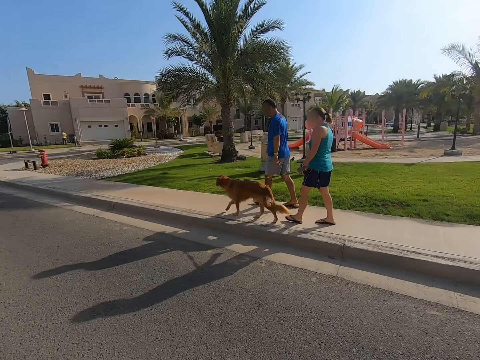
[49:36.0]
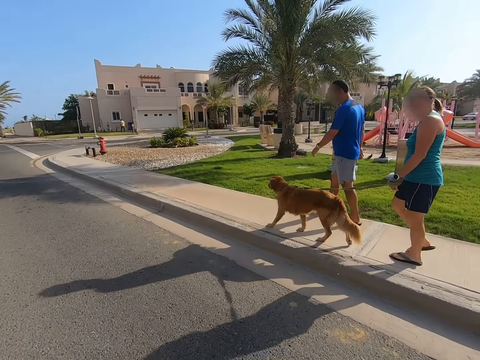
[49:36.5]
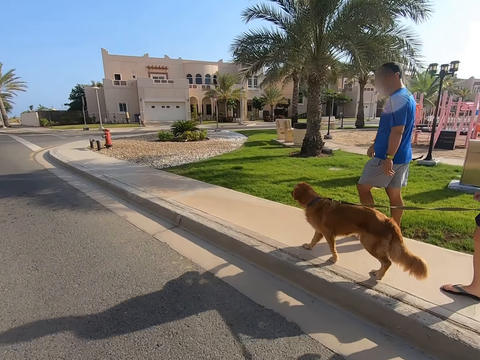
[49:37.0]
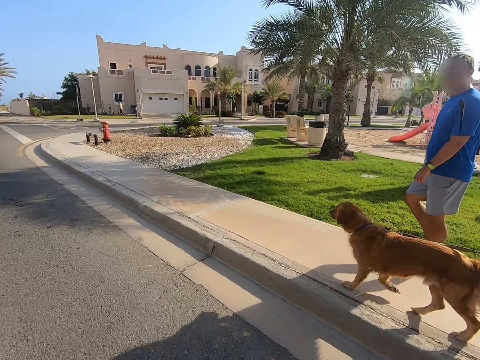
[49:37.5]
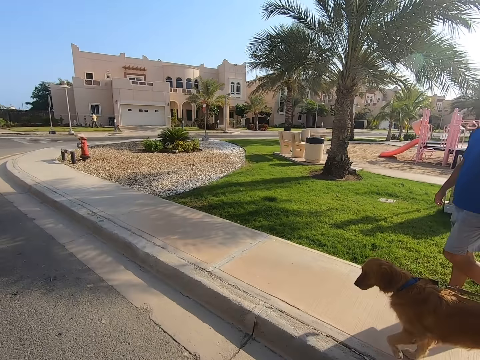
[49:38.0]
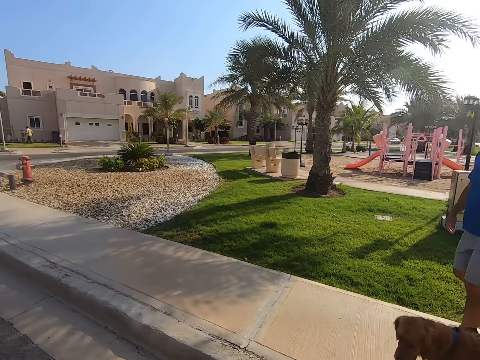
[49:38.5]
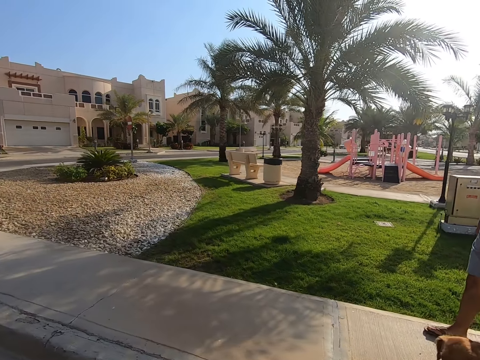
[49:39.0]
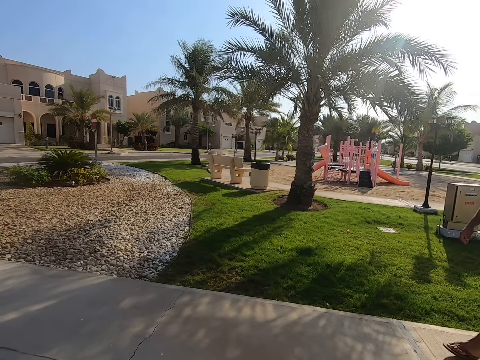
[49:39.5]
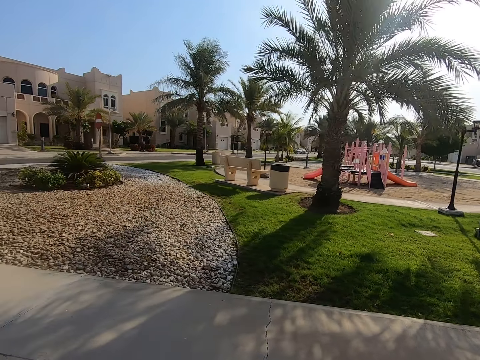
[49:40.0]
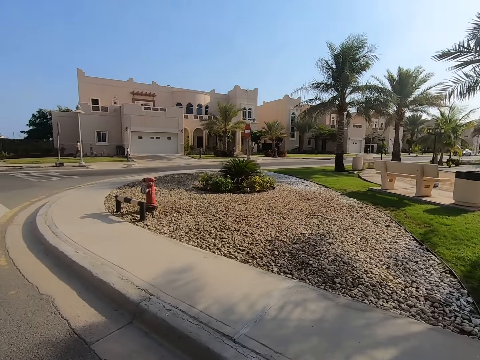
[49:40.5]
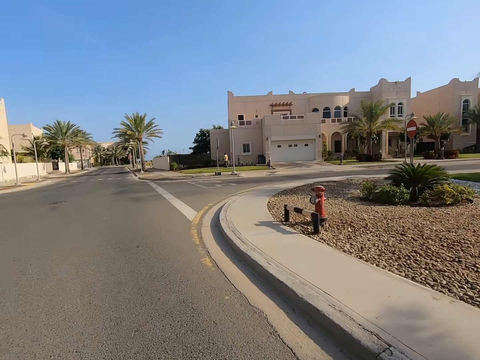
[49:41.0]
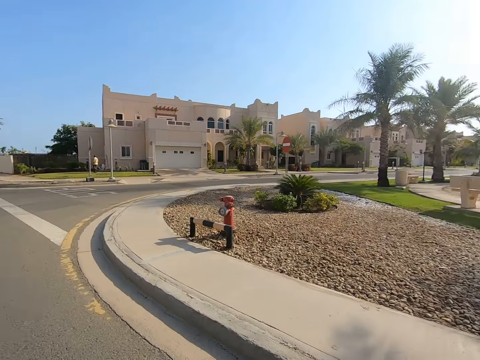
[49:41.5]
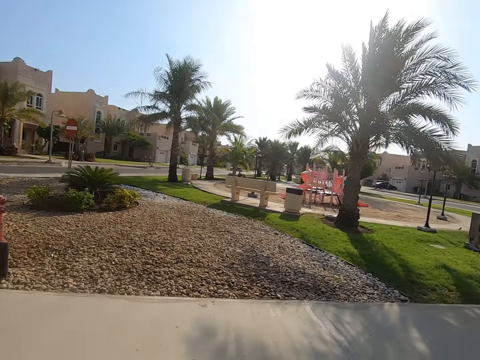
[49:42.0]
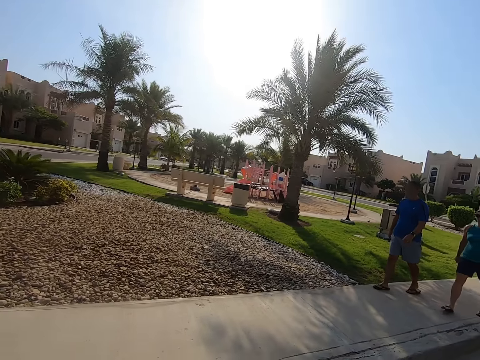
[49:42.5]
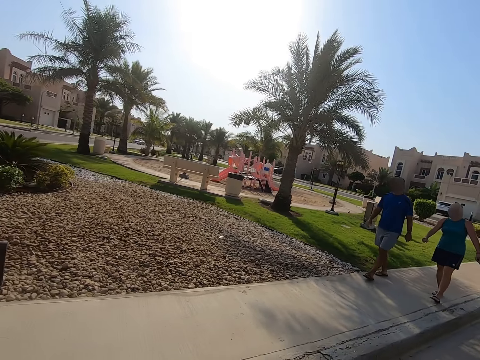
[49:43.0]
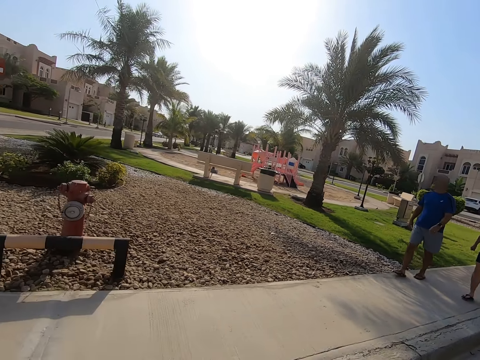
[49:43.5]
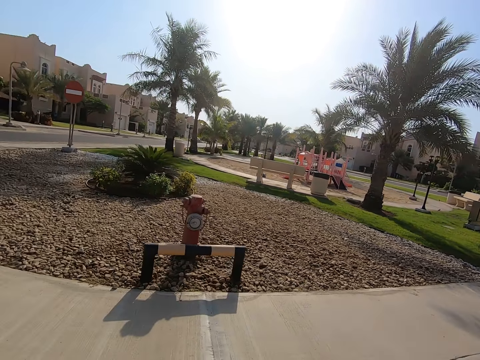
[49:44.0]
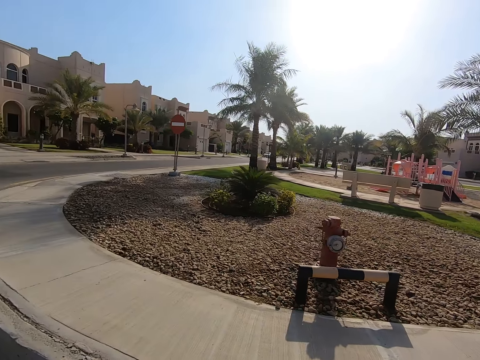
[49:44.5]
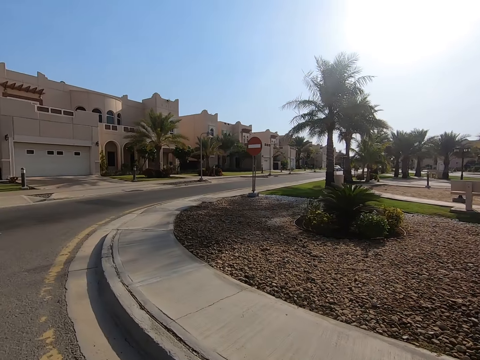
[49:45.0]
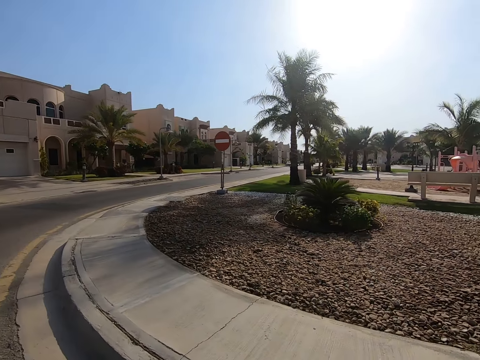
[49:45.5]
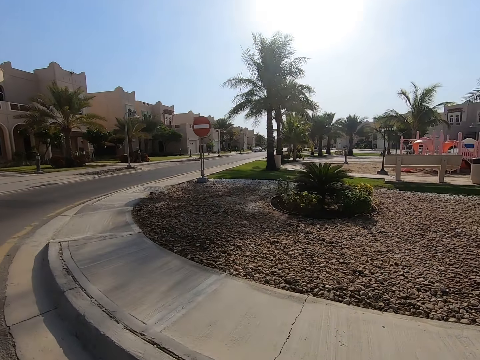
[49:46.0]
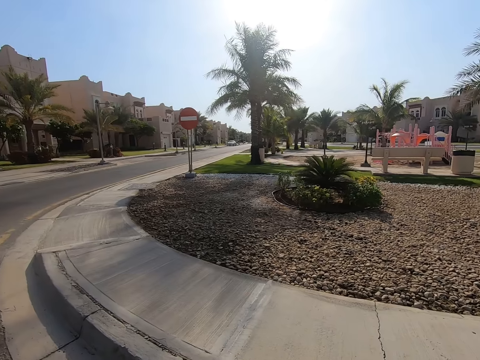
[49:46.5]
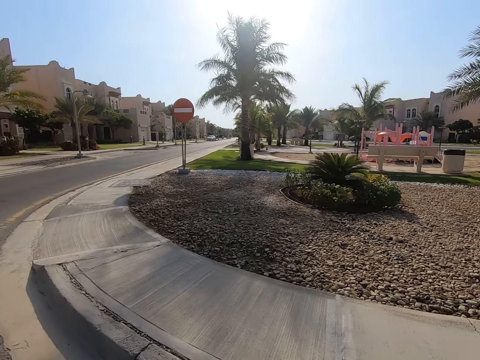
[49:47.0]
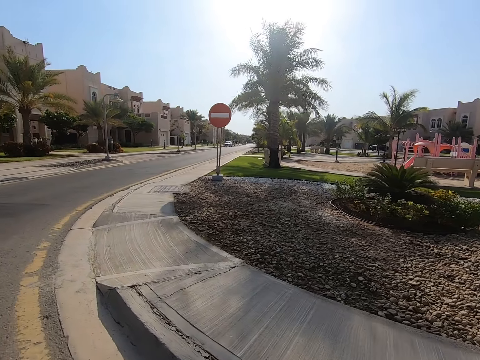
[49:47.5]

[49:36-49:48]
The camera wearer looks at the man. They look around. They look to the right.

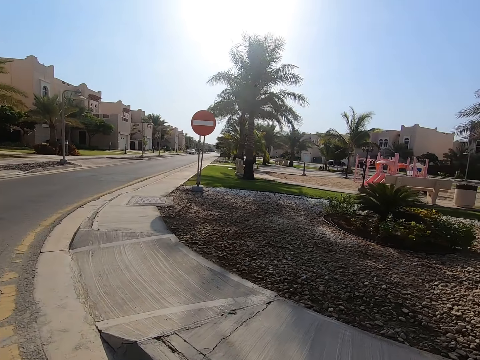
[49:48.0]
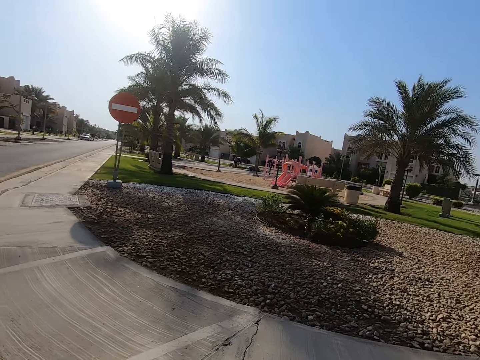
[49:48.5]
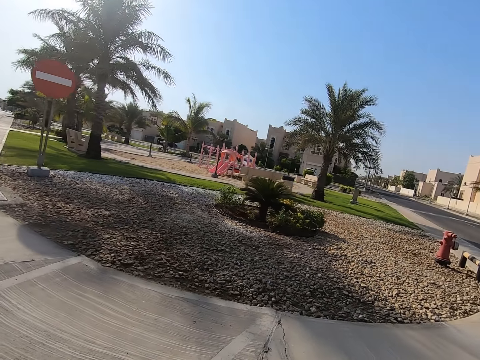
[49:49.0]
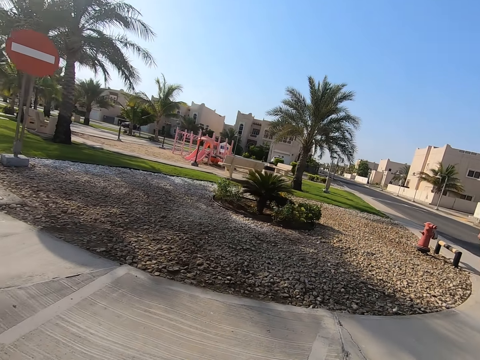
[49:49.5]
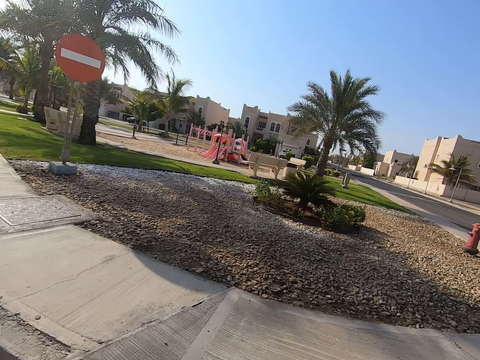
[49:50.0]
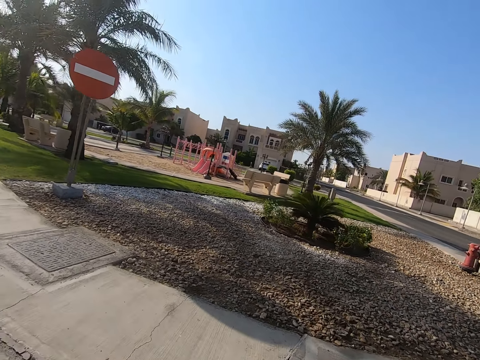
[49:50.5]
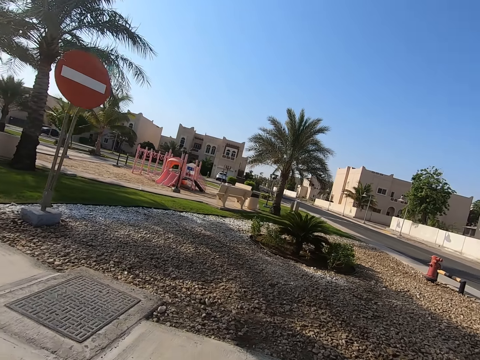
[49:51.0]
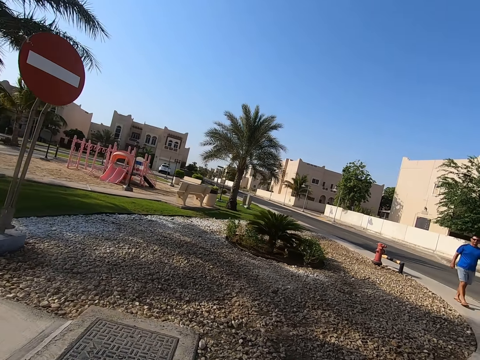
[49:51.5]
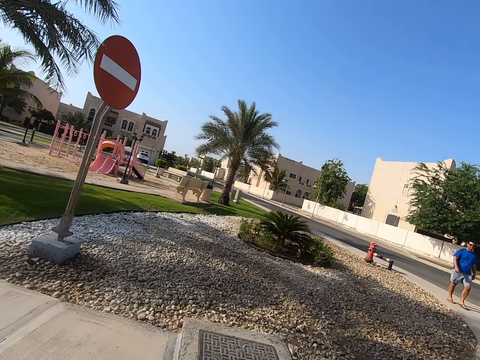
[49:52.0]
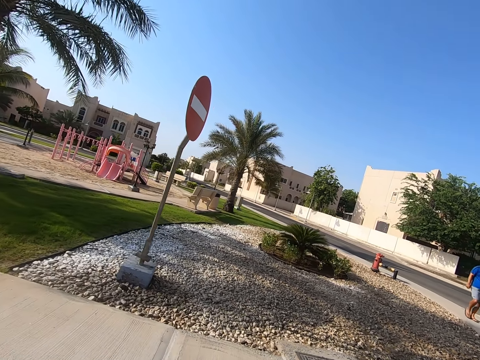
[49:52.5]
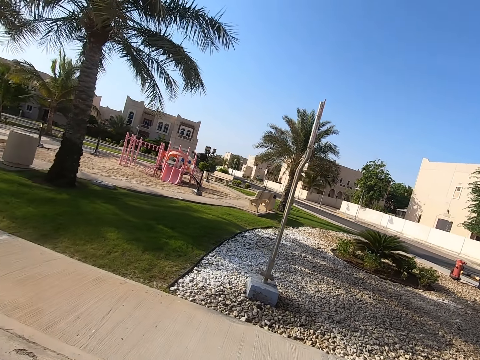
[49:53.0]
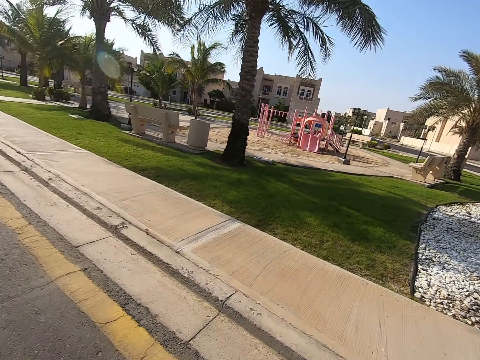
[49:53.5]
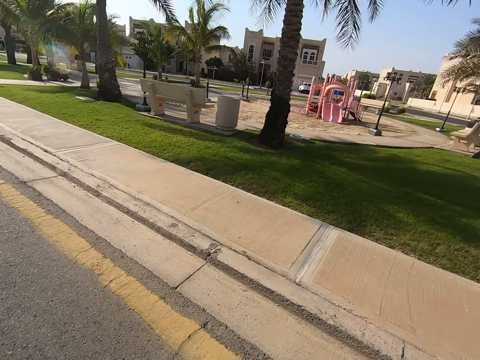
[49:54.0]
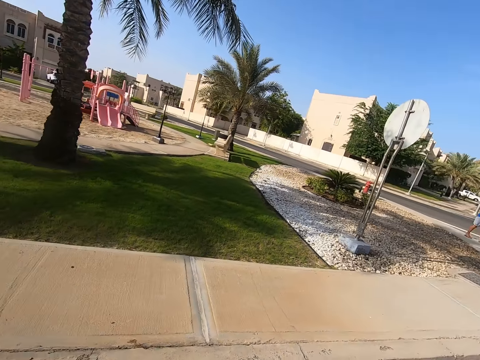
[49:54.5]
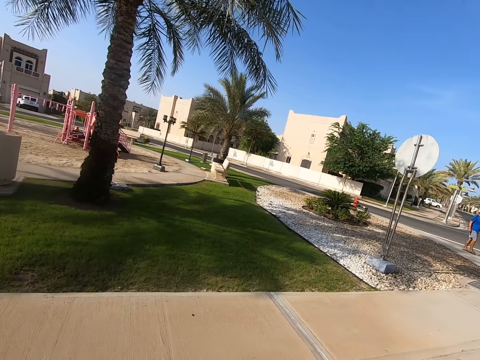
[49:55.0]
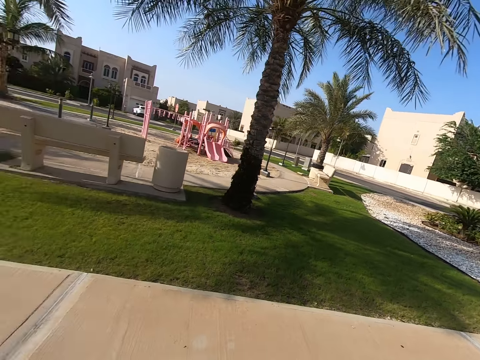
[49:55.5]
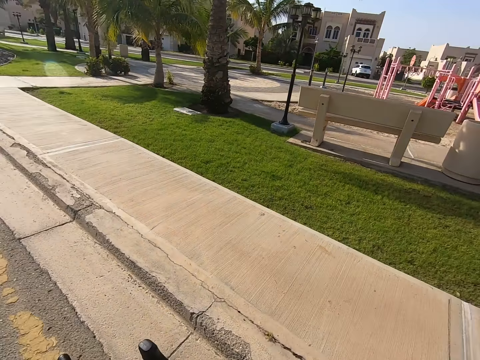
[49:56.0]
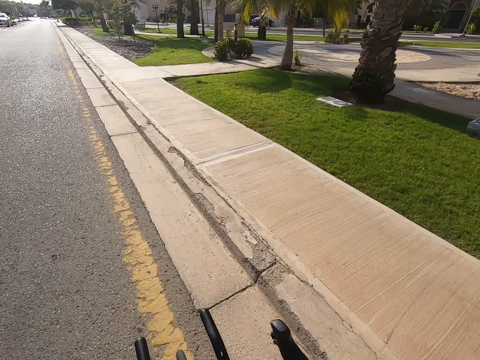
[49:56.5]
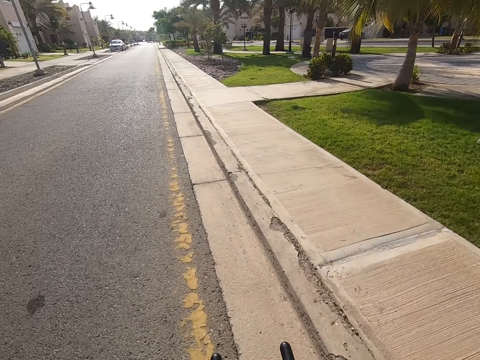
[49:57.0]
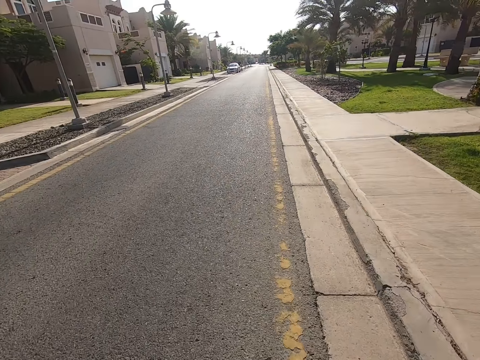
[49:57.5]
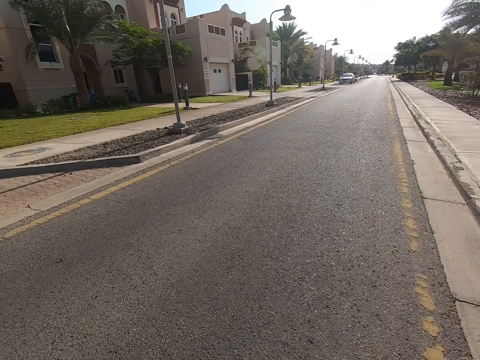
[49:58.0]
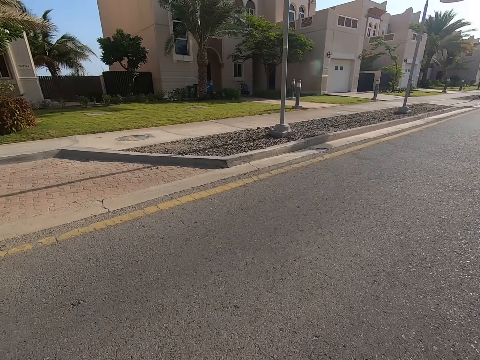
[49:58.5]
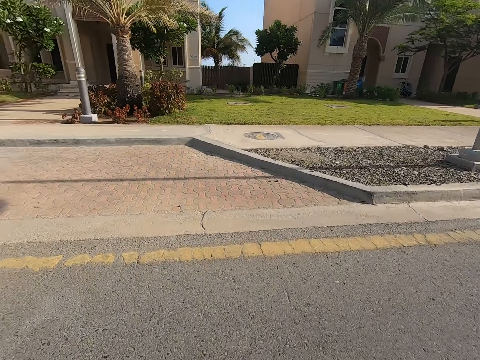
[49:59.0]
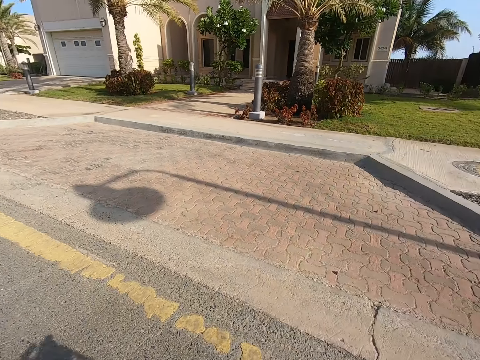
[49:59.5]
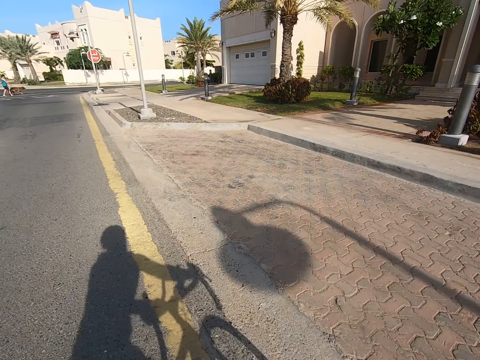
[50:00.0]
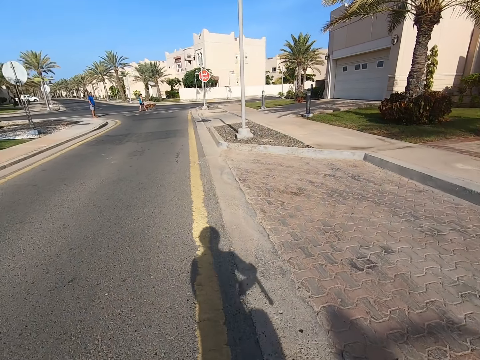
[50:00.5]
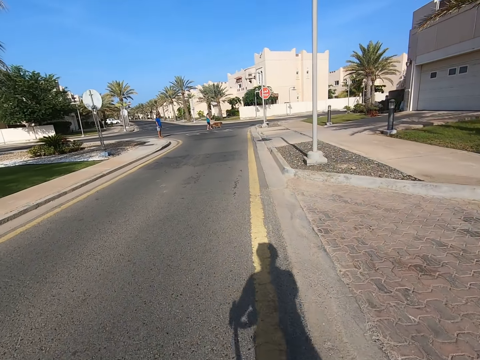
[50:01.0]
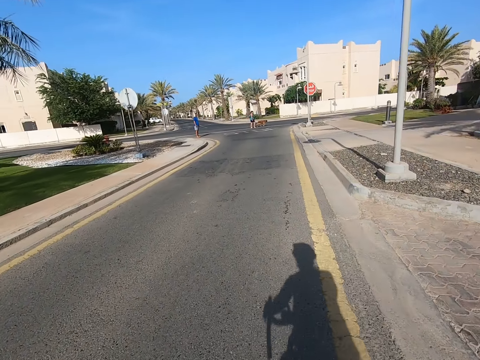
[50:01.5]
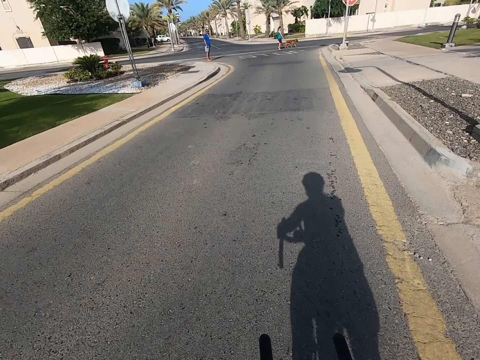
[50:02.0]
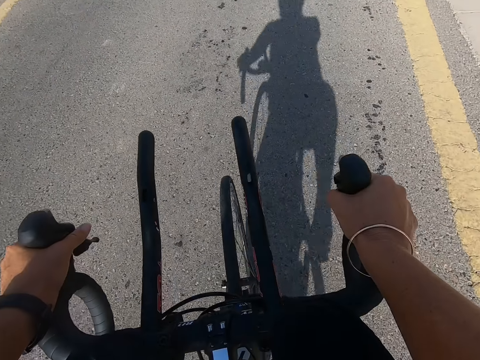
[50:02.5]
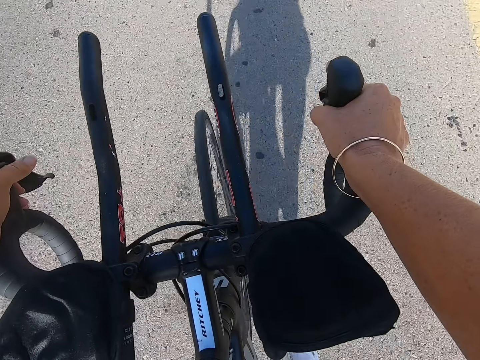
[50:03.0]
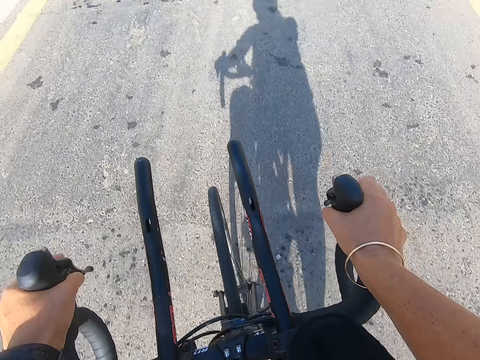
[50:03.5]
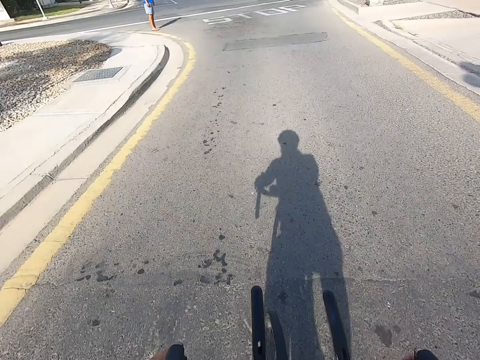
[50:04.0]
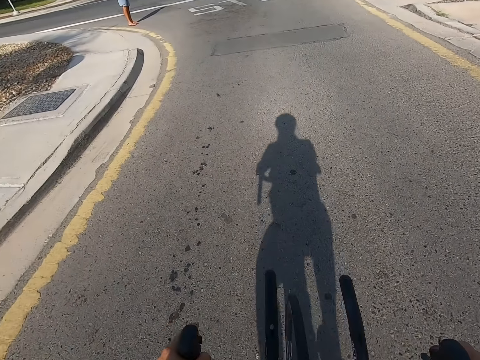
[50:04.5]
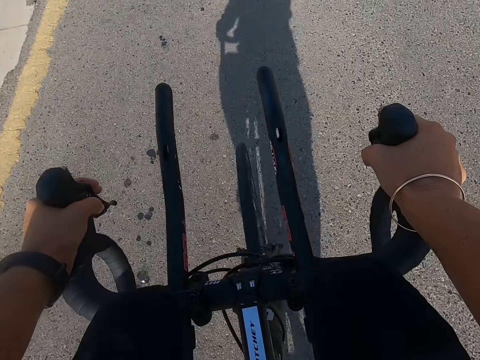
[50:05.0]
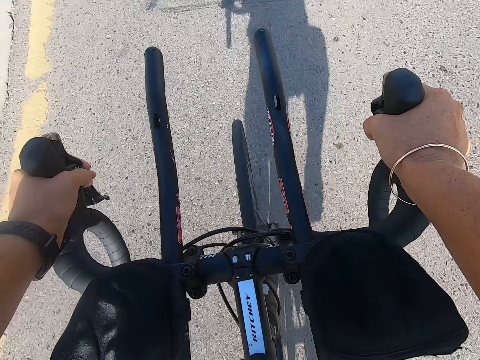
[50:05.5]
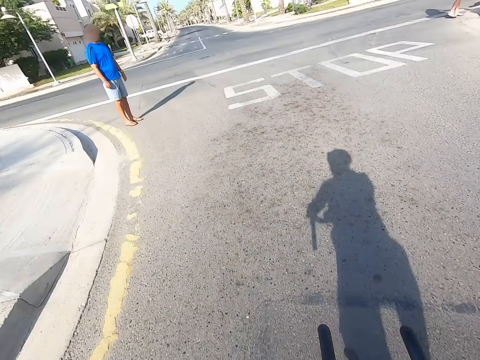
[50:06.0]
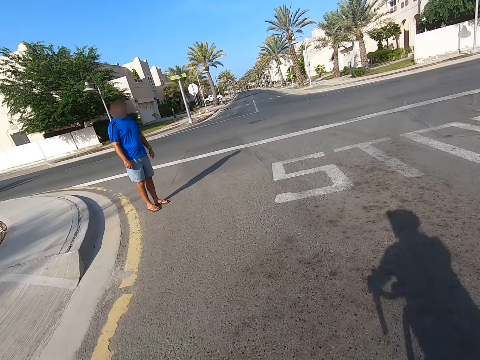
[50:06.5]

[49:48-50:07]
The camera wearer rides the bicycle along the road. They make a U-turn.
